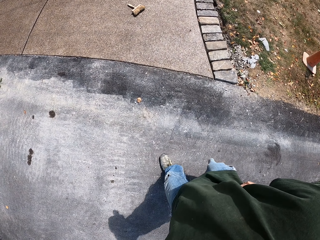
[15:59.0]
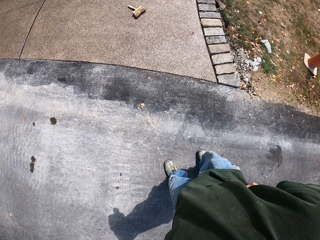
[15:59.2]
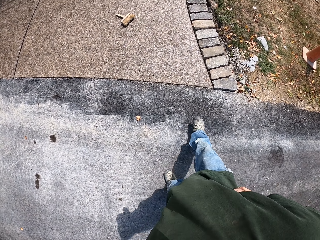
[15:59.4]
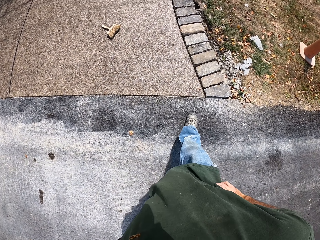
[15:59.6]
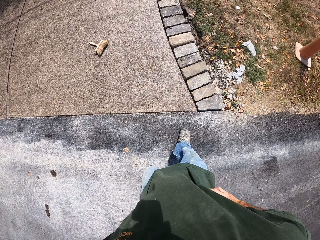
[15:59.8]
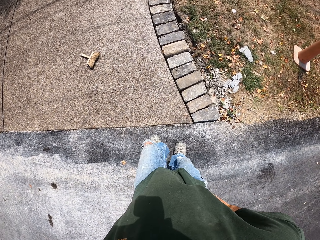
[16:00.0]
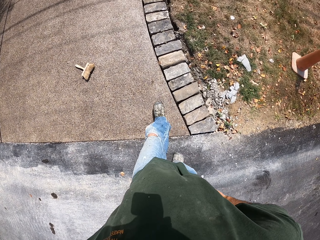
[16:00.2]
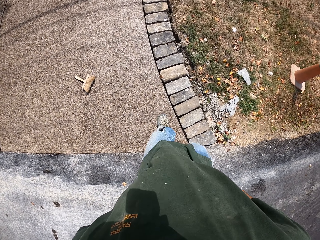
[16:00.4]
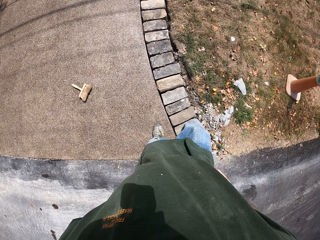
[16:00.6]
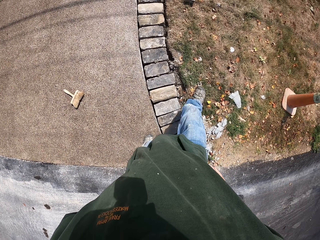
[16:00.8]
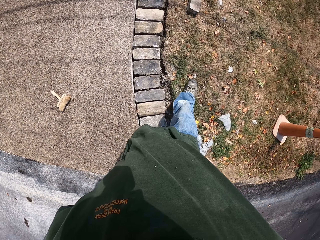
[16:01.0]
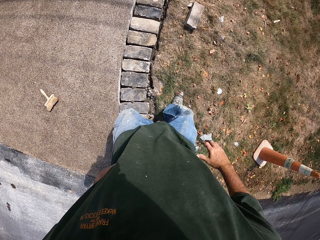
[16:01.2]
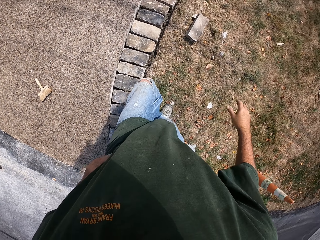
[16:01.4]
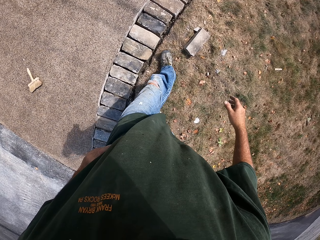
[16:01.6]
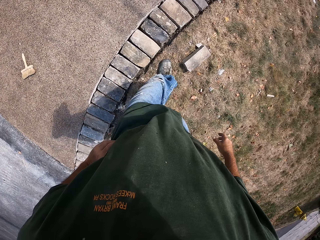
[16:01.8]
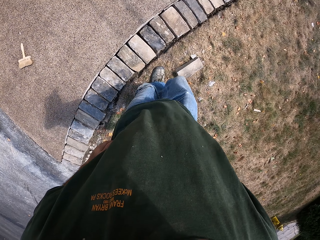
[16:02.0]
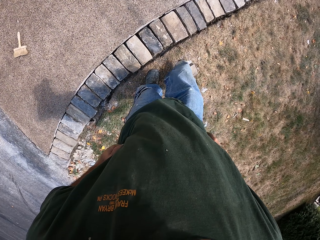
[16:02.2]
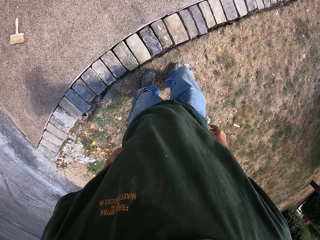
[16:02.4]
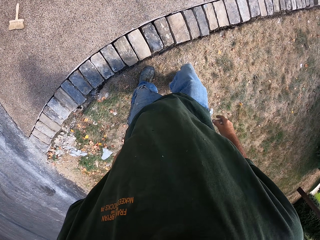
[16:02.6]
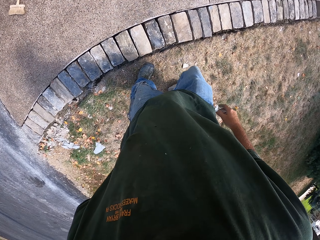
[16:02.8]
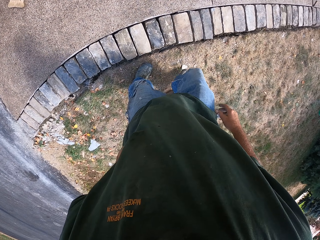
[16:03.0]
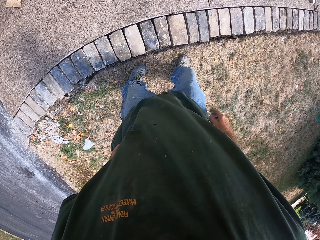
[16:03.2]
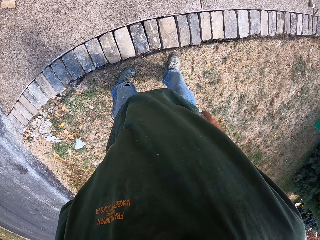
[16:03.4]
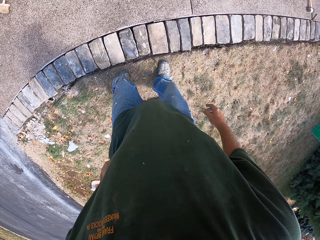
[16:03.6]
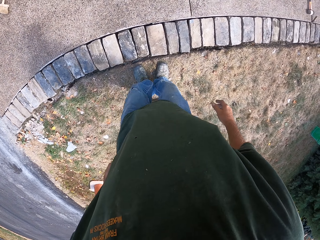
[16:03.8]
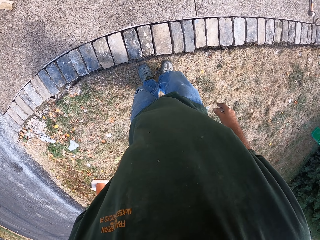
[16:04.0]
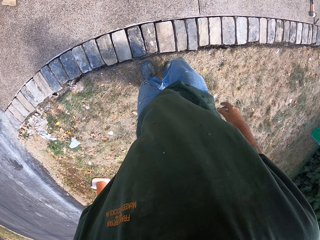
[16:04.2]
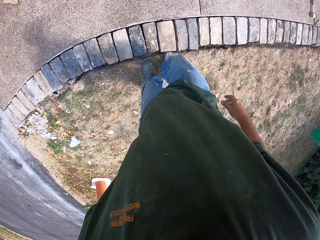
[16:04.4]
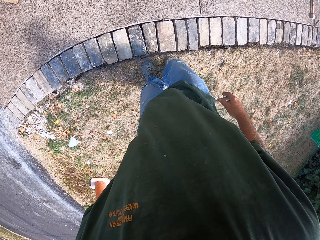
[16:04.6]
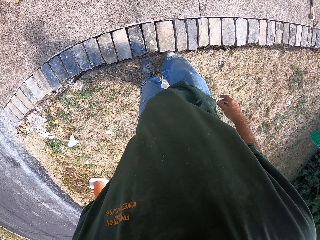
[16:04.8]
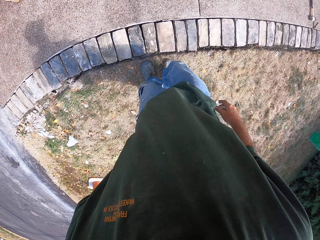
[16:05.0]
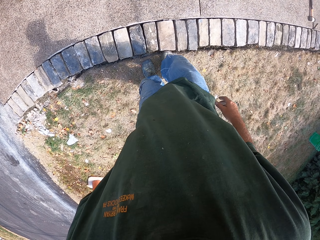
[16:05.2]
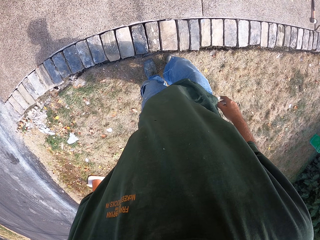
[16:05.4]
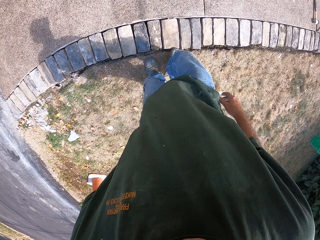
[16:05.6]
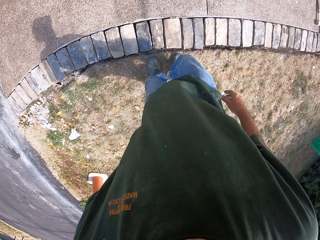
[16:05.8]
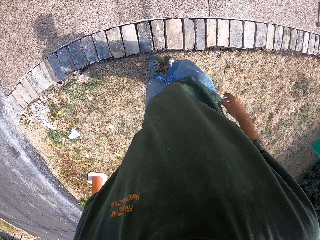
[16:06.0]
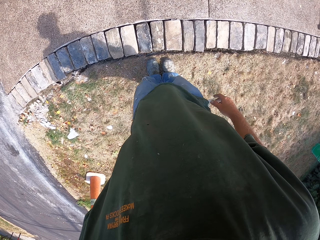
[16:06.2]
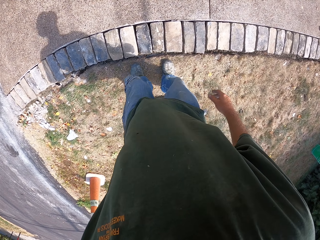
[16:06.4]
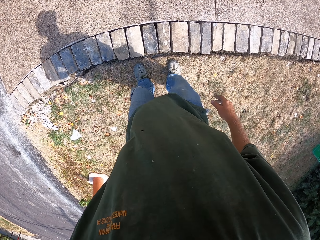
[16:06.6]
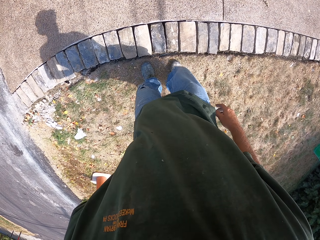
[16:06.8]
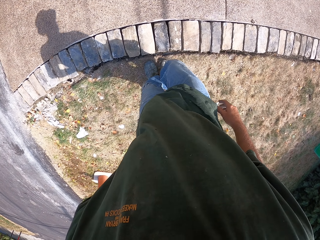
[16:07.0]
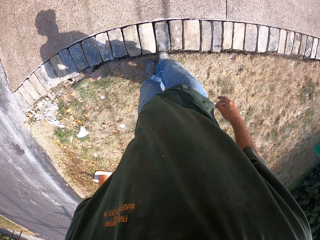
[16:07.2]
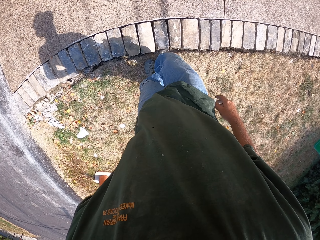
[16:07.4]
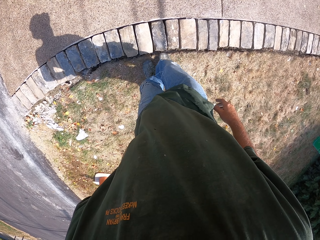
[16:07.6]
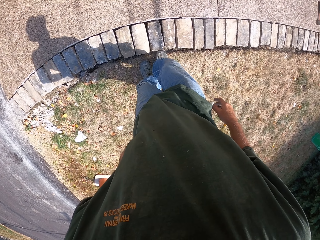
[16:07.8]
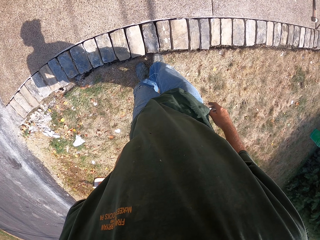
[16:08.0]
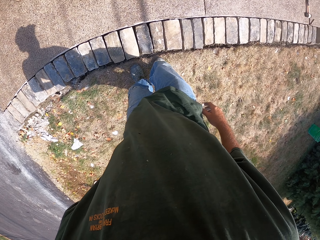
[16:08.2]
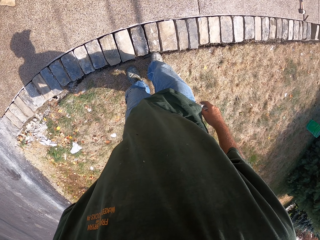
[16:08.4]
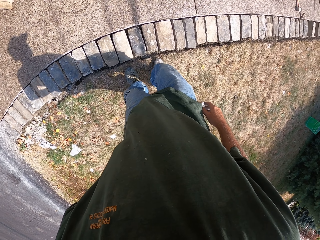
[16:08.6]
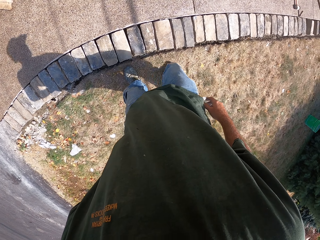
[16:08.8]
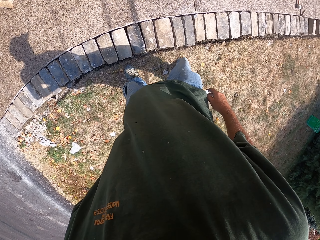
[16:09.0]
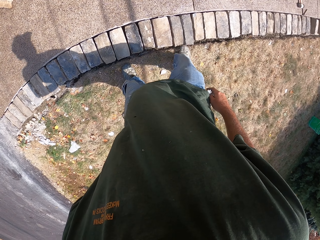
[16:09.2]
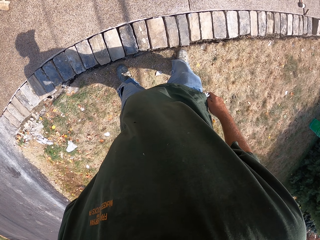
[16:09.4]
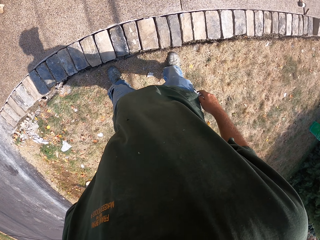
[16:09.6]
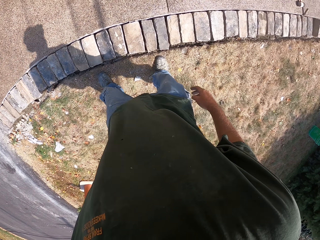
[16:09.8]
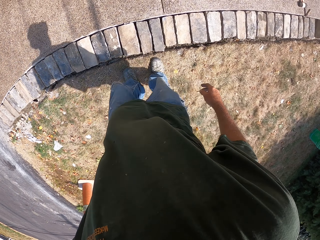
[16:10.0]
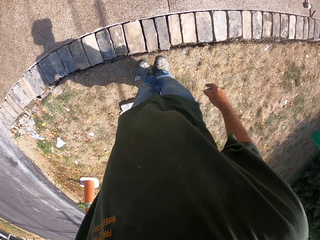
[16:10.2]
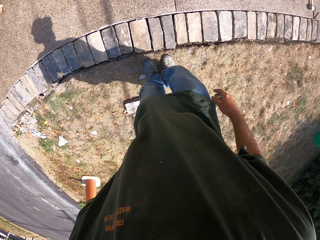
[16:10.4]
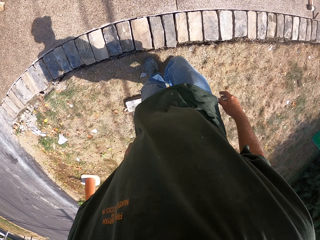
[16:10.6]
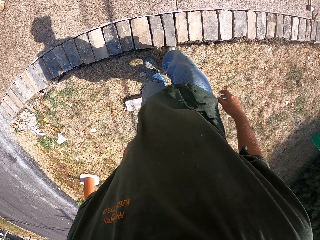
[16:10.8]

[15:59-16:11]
The camera wearer pushes a stone with the leg. They hit the stone block by leg.

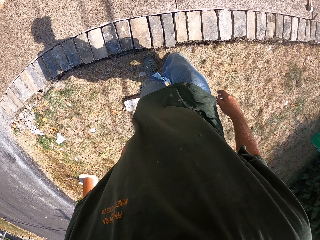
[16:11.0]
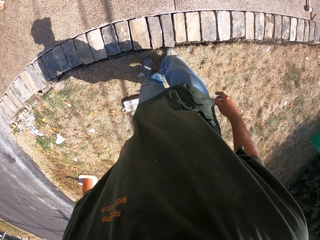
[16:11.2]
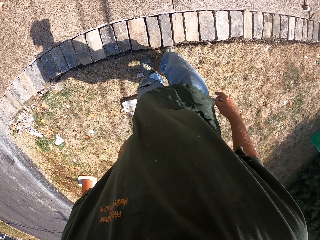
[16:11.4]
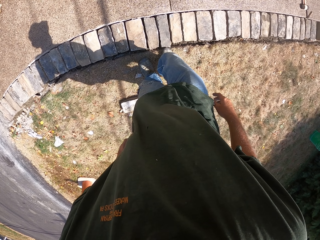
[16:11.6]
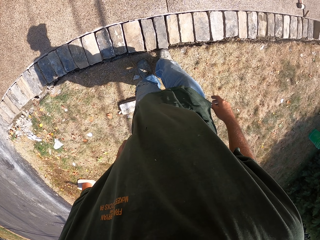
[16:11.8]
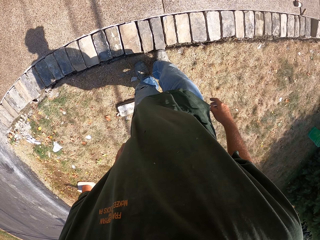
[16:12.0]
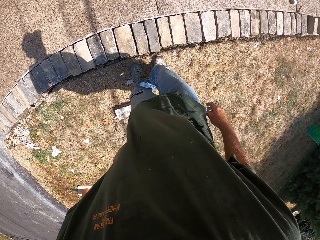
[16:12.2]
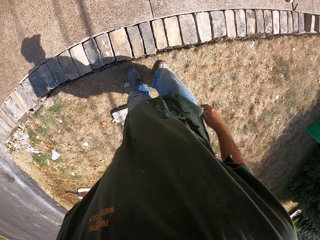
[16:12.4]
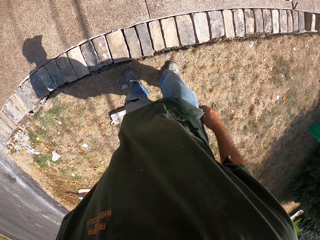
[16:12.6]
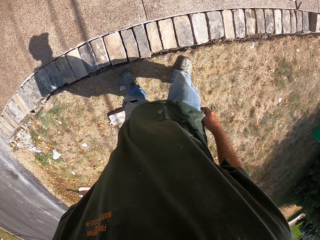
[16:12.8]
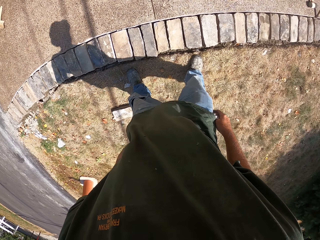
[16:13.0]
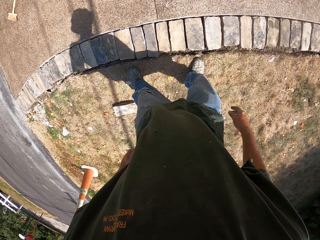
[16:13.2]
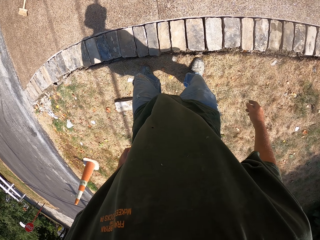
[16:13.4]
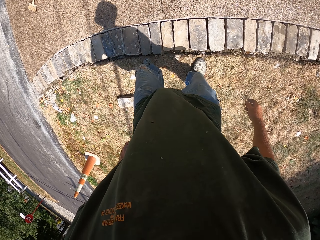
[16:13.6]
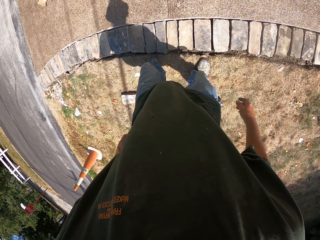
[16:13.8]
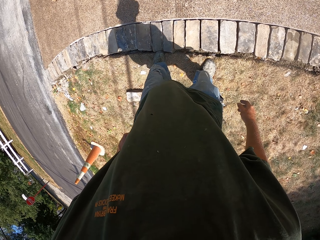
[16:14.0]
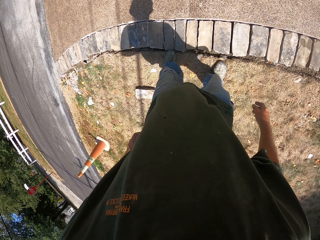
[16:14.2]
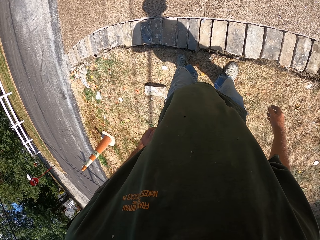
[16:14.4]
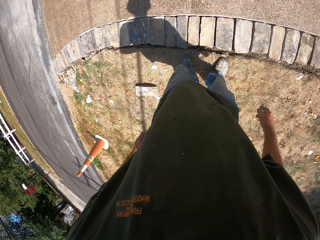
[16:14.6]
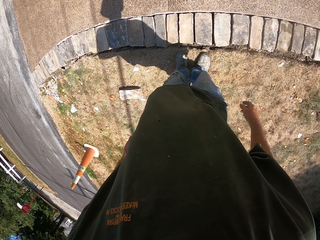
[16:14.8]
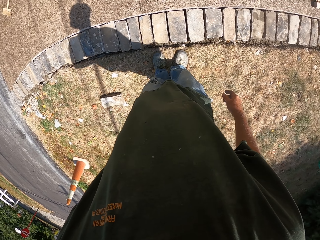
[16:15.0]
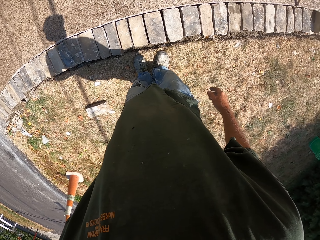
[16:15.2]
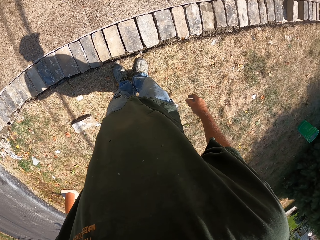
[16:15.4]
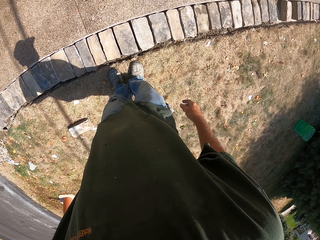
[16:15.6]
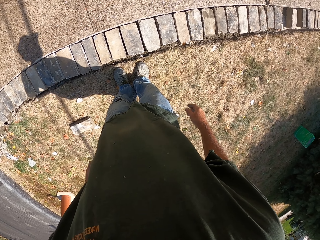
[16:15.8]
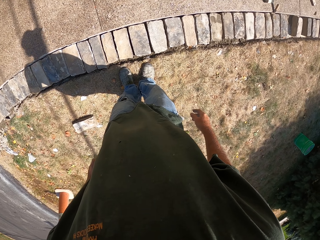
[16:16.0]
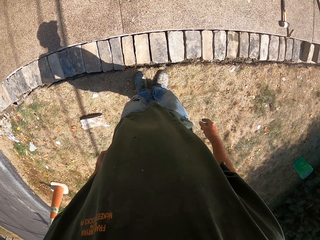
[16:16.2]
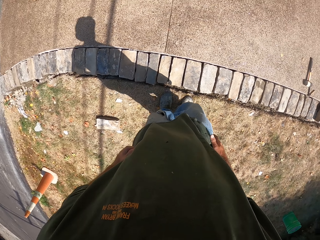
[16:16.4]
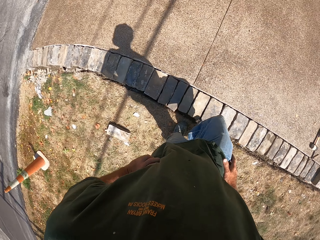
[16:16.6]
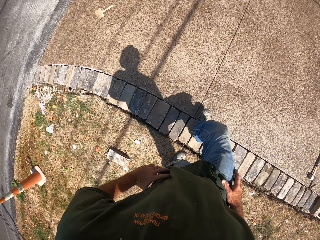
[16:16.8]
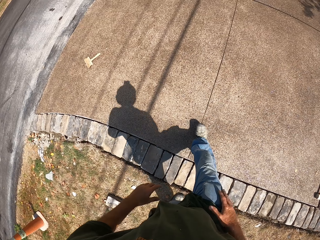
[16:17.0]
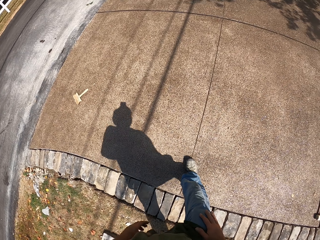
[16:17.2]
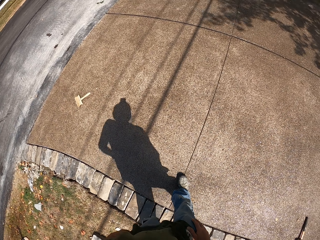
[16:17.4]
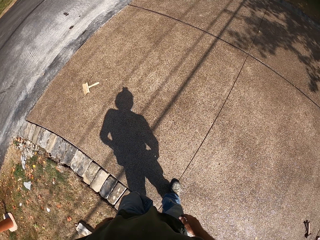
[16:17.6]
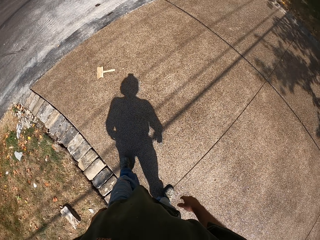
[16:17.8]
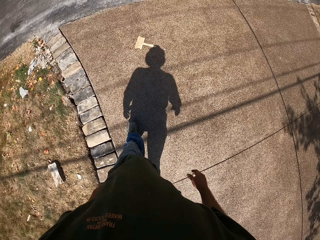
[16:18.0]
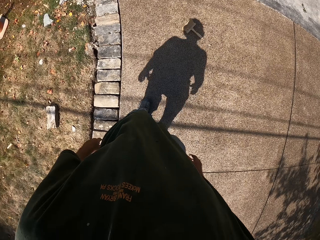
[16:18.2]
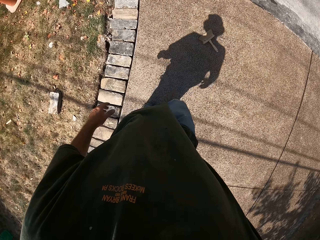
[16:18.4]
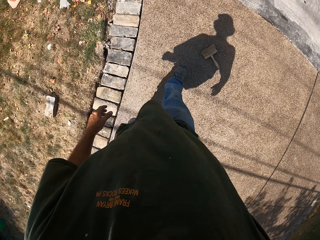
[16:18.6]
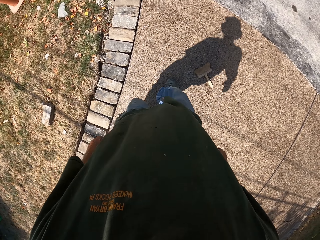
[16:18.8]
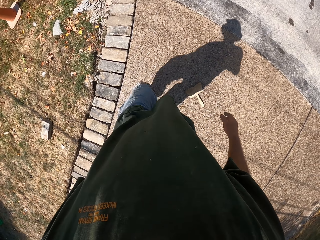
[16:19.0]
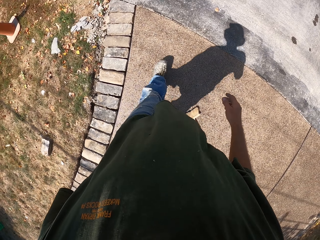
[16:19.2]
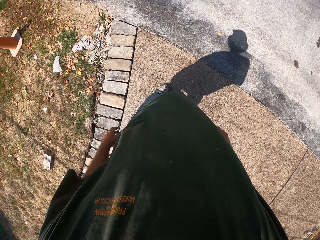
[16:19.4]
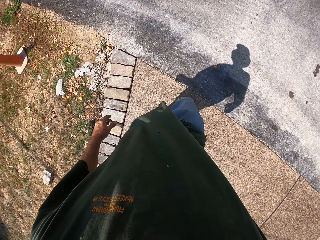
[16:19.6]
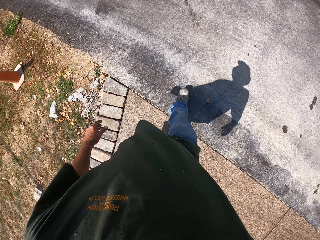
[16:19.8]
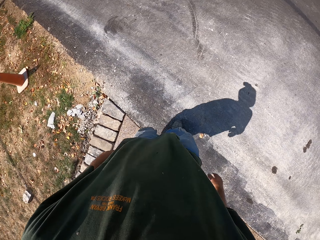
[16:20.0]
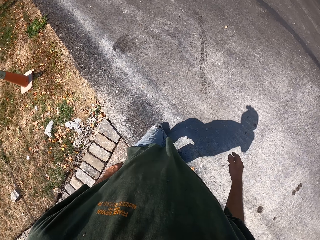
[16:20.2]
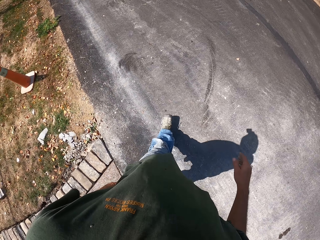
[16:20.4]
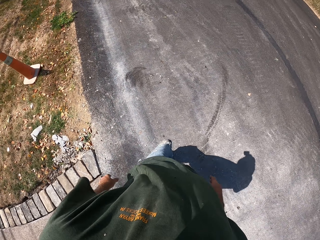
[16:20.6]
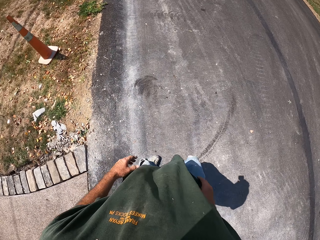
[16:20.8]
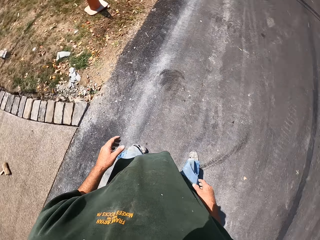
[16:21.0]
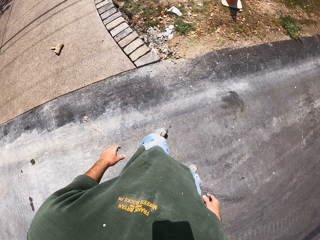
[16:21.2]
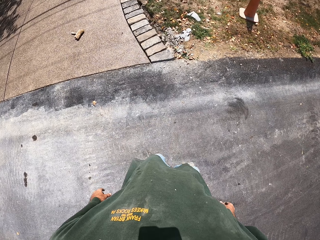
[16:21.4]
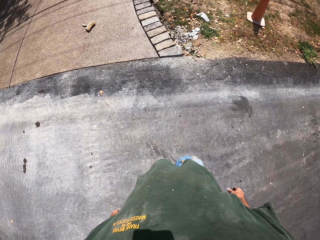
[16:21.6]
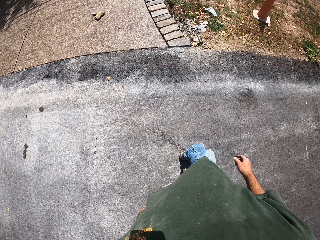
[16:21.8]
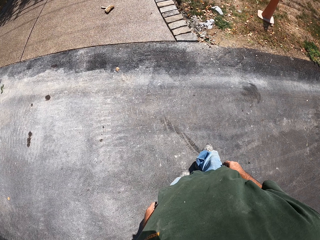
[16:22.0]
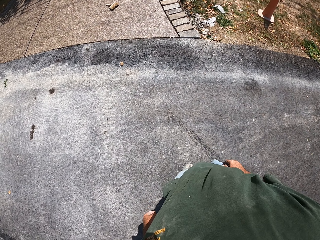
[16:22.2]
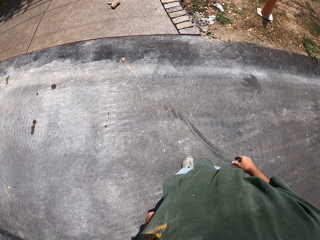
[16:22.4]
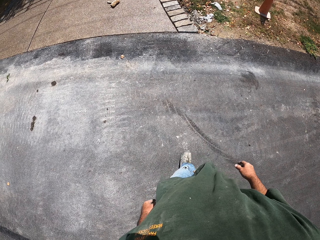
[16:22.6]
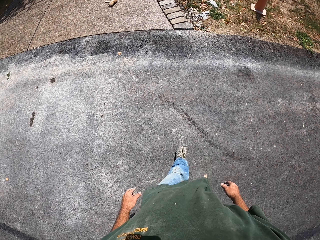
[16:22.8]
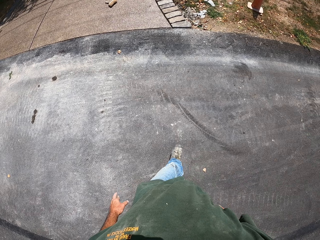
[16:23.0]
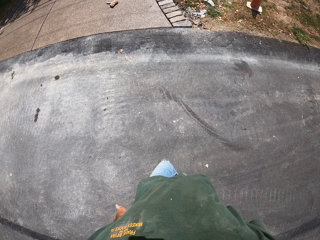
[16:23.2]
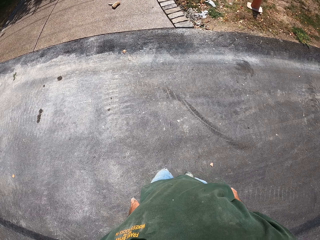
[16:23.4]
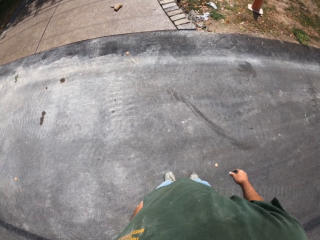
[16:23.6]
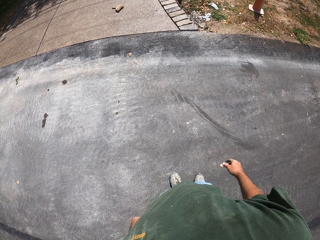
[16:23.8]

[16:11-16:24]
The camera wearer walks around the compound.
